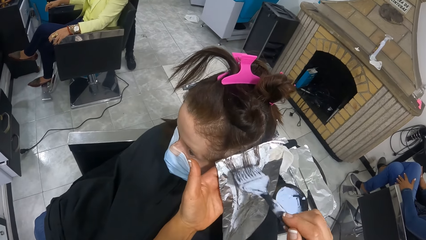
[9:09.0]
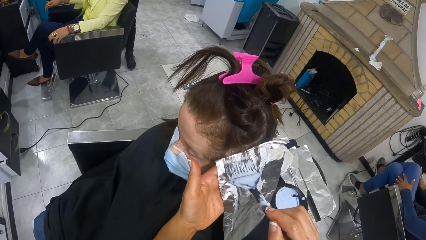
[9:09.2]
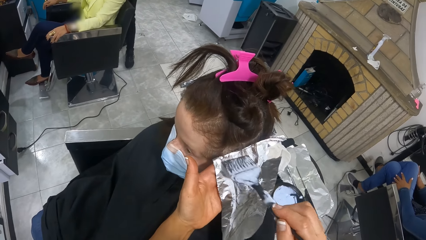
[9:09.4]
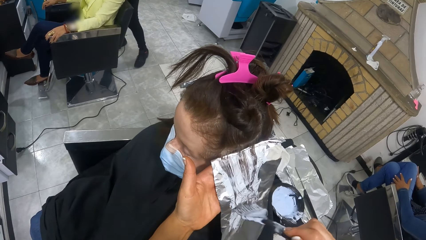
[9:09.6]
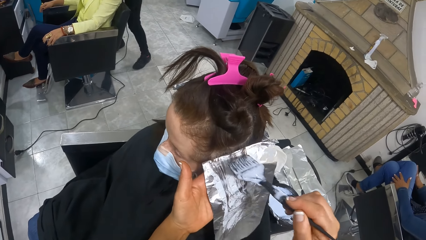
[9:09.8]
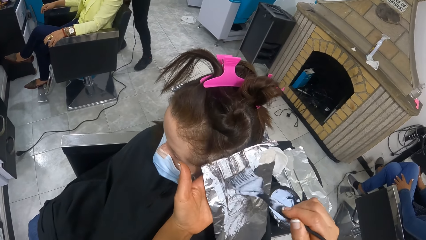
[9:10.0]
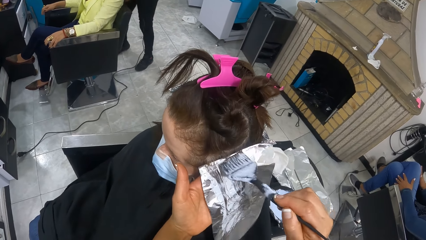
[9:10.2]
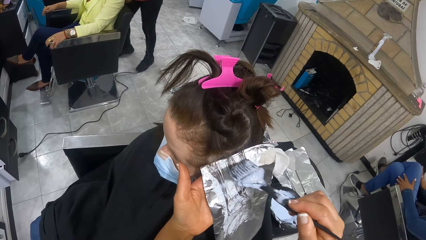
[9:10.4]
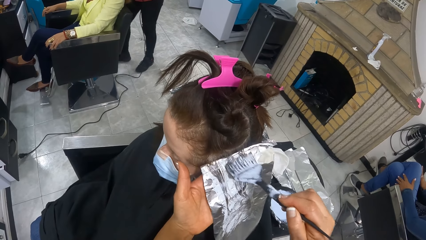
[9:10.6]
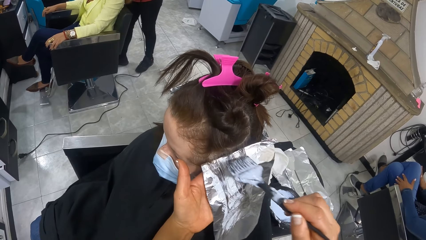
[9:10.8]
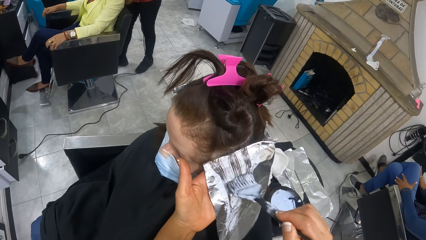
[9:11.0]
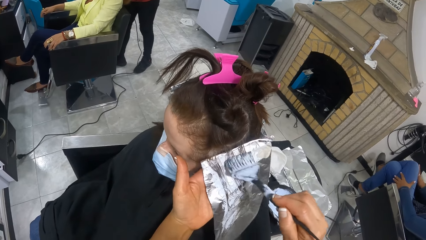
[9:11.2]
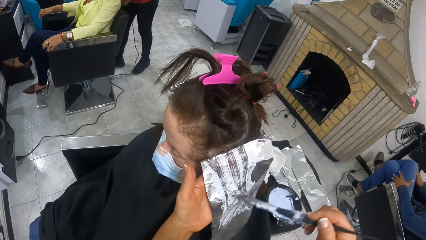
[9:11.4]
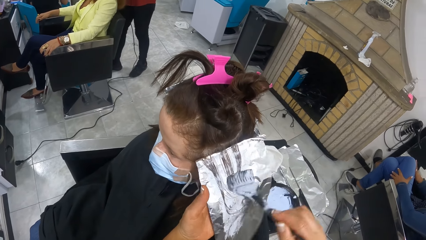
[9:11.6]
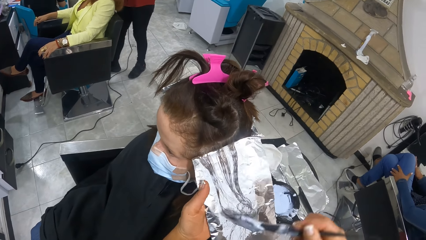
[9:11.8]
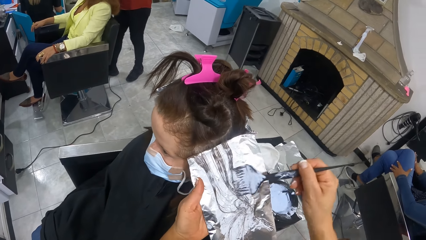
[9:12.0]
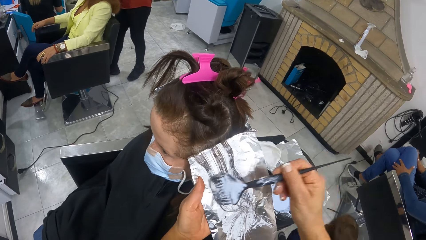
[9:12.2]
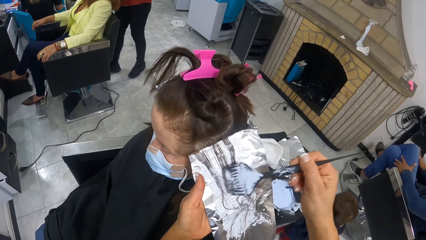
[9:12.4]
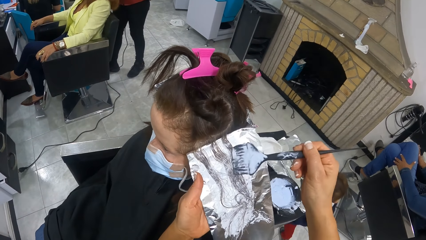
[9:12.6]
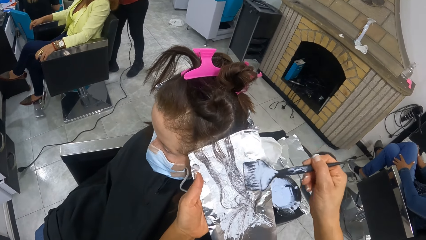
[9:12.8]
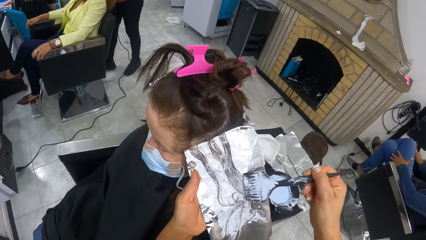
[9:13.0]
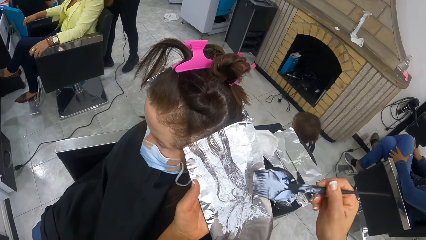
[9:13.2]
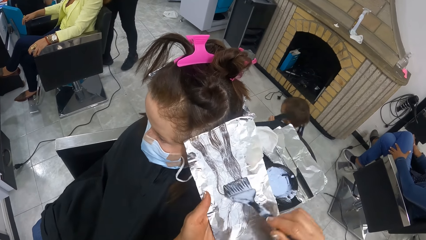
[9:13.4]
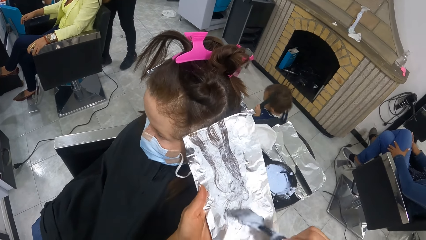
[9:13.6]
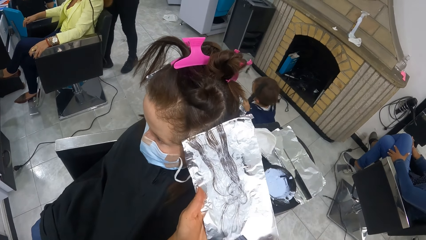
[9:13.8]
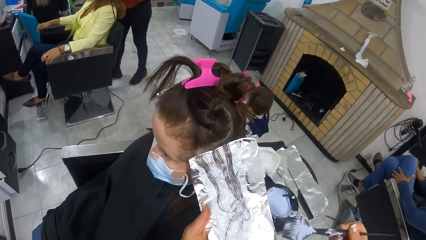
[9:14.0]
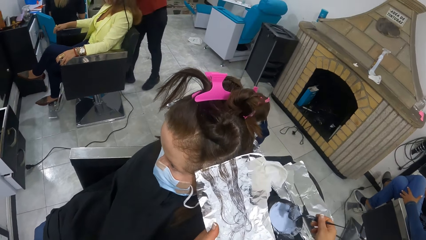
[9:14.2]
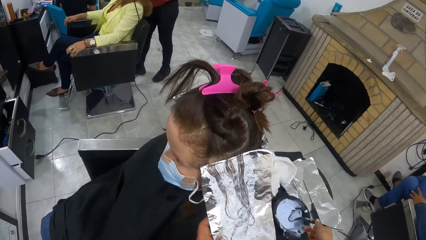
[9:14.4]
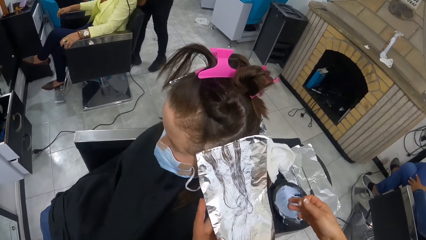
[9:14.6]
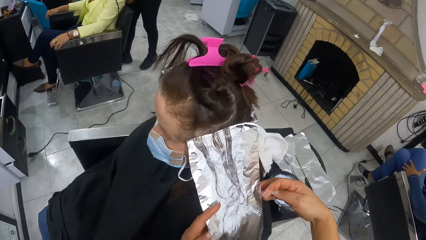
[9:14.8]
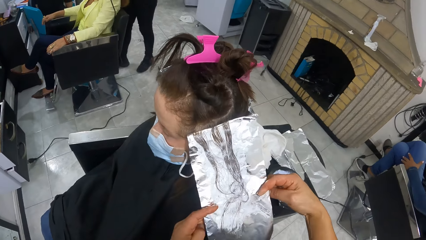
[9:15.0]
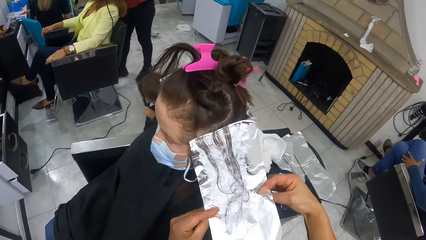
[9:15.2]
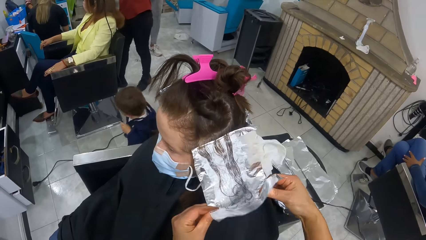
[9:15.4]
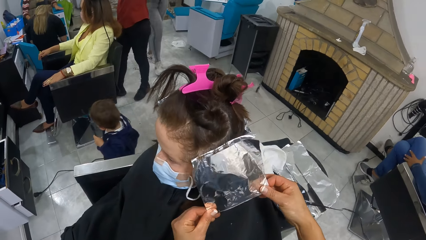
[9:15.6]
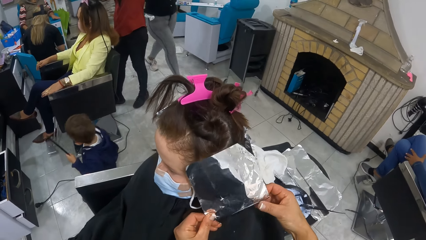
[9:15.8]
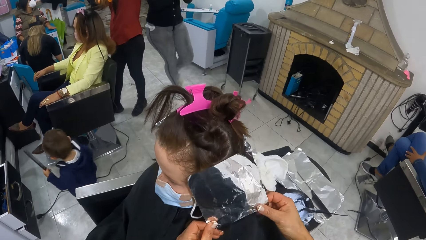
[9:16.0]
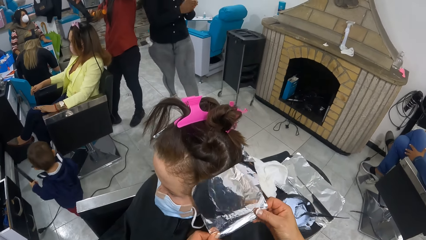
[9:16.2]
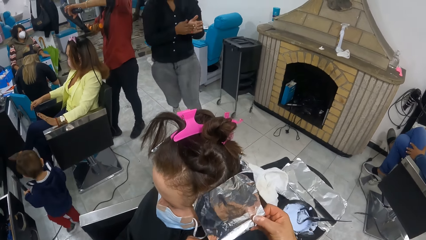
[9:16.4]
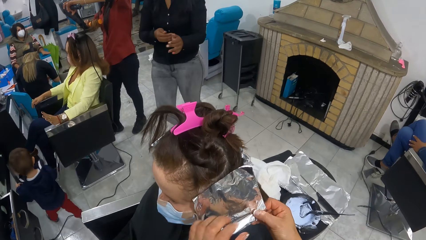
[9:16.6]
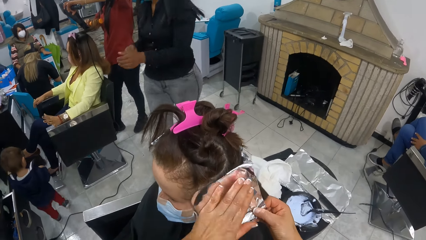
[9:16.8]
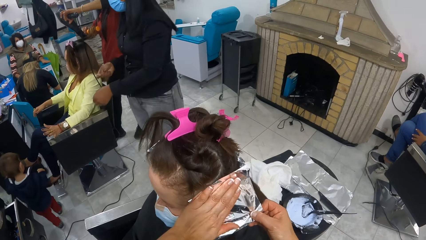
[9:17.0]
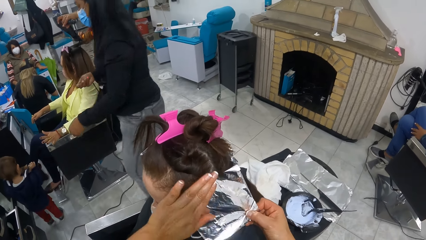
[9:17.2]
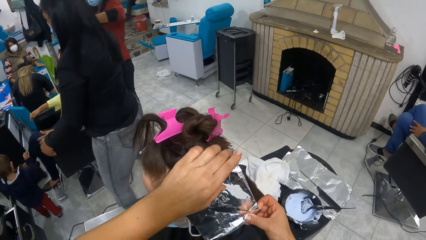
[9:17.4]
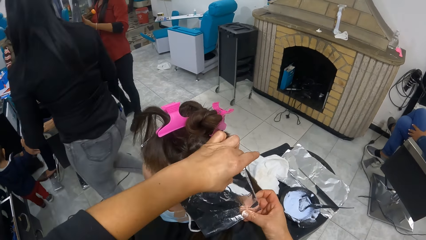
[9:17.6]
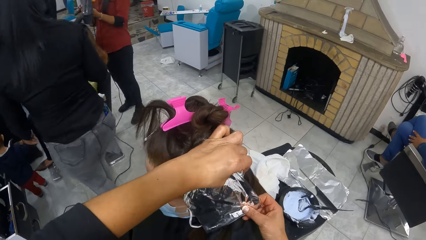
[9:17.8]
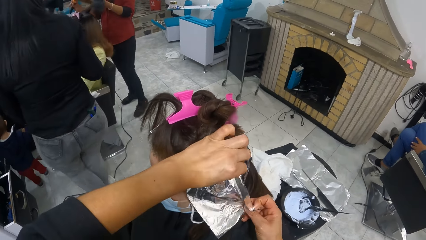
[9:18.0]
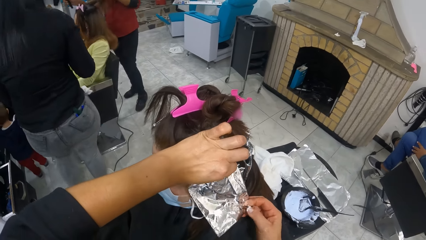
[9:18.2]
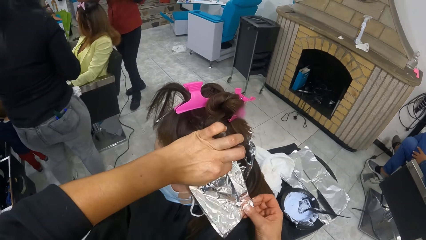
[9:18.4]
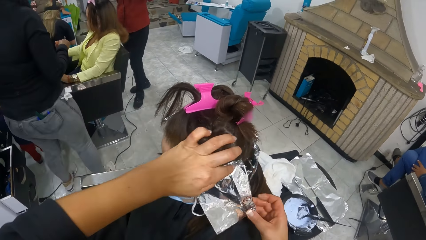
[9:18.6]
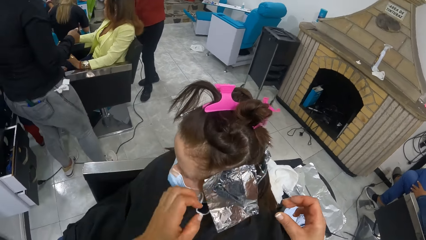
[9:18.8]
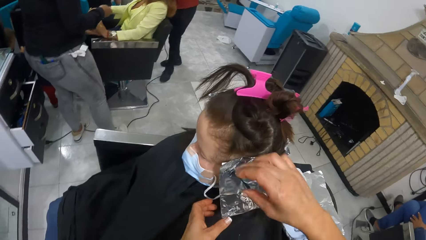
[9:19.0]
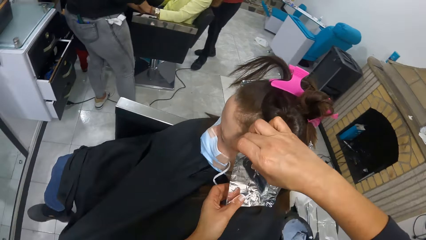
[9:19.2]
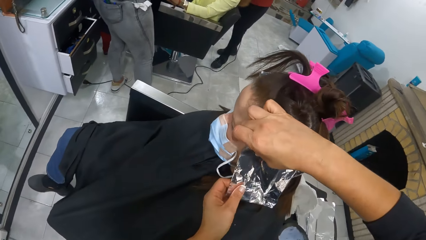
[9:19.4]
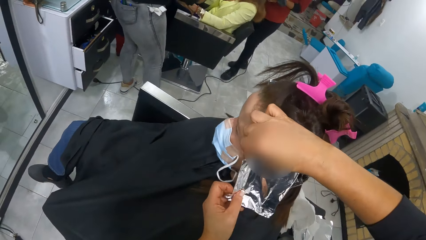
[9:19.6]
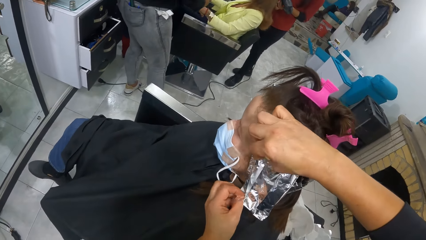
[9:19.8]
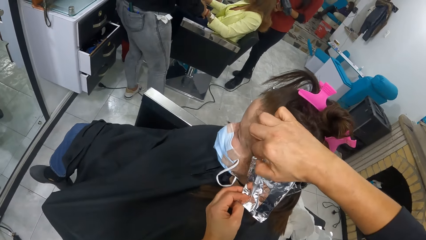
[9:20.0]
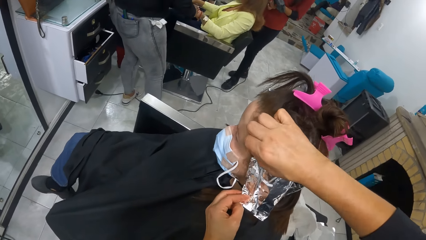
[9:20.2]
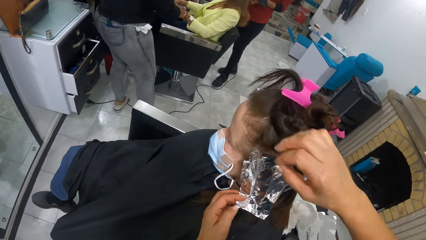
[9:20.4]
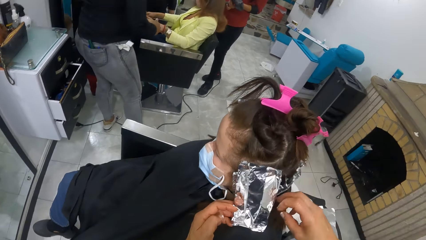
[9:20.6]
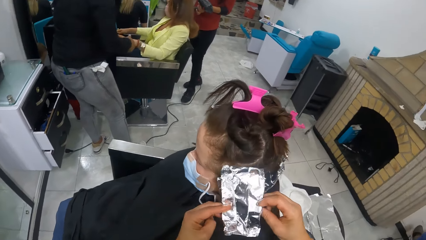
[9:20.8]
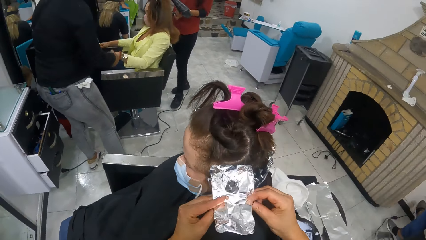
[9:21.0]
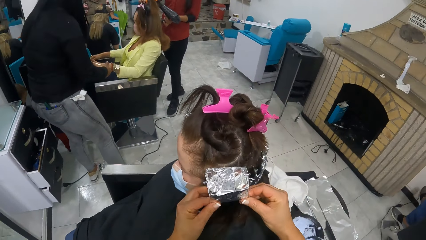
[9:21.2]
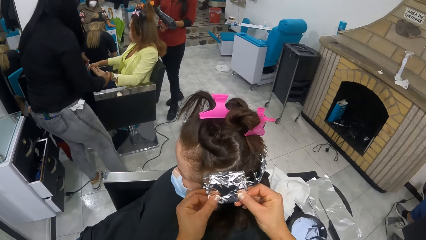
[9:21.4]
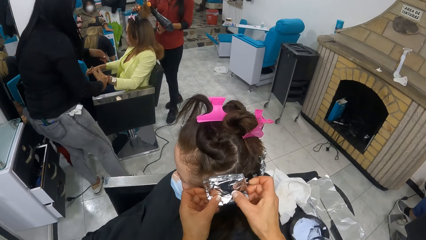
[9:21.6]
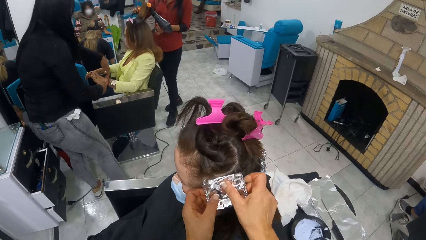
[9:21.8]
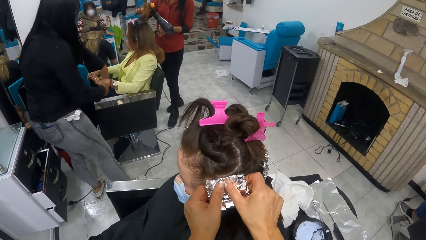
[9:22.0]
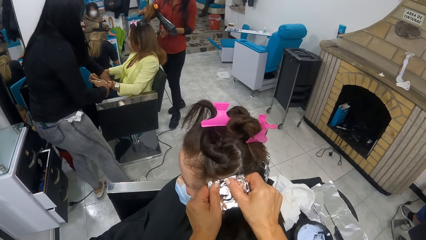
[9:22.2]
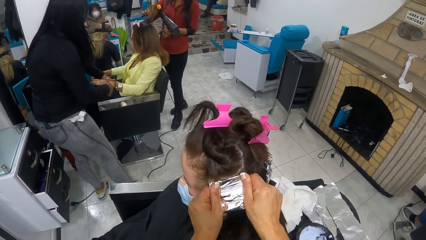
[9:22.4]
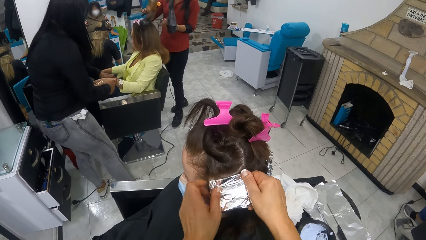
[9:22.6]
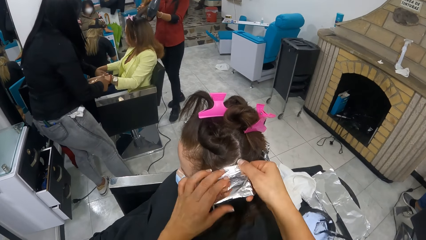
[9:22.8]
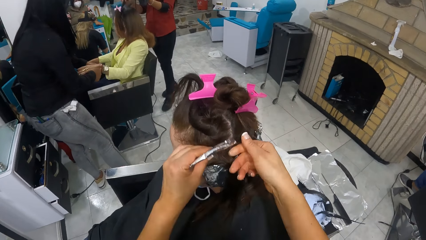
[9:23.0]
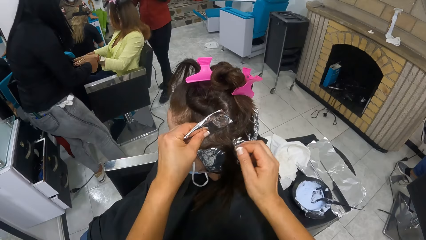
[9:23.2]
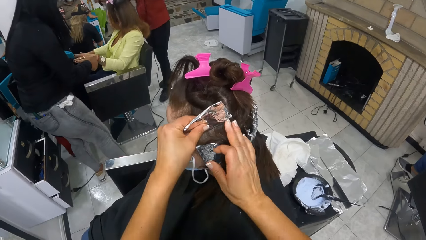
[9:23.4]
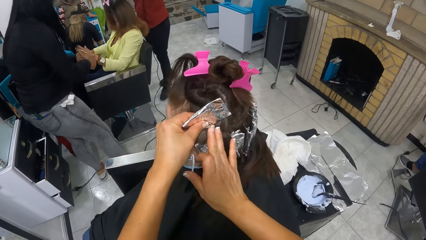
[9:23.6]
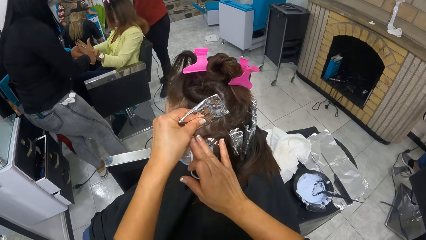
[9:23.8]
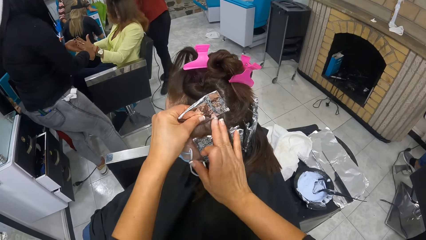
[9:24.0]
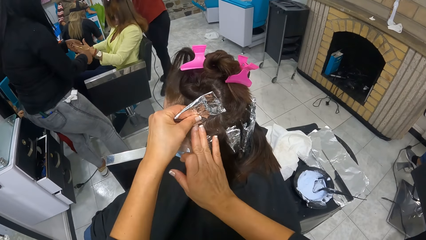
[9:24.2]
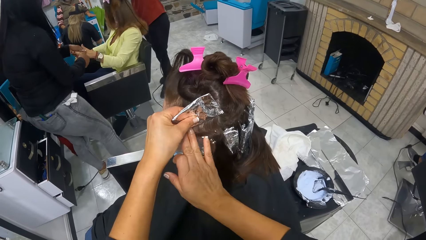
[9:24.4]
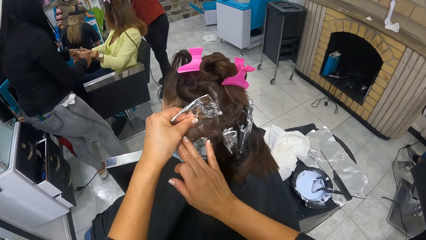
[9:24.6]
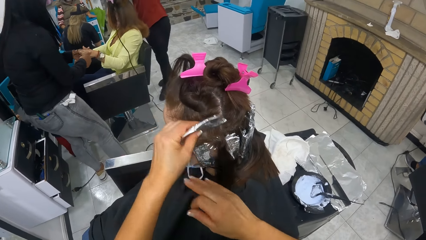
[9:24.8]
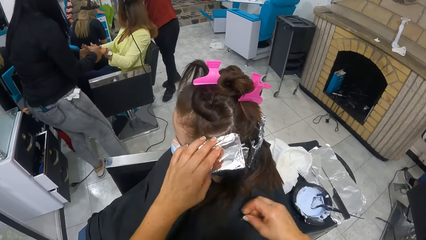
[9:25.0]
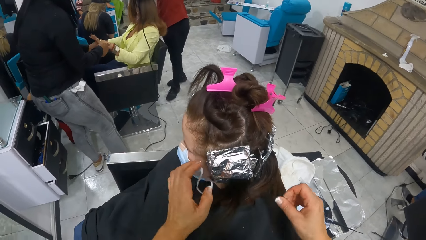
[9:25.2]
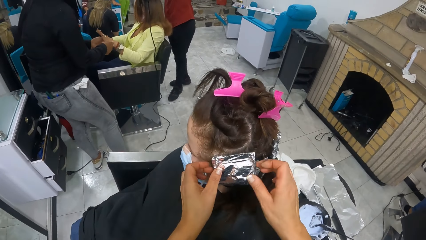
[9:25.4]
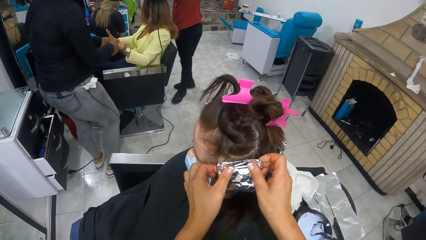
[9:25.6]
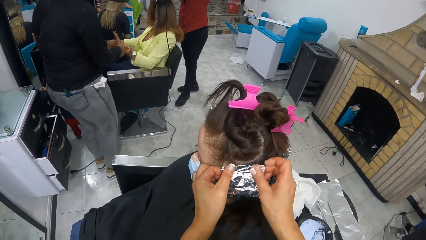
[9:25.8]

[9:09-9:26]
The camera wearer drops the brush into the hair highlighter bowl on the trolley. They wrap the foil on the tail of the comb. They fold the paper. A woman rubs both hands together. Another woman holds the hair of a third woman with a hair brush in her right hand. The second woman blow dries the hair of the third woman with a blow dryer in her left hand. The first woman holds the left hand of the third woman. The first woman rubs the third woman's left hand with both hands. The second woman holds the hair of the third woman with her left hand. The camera wearer aligns the paper with a hand.
